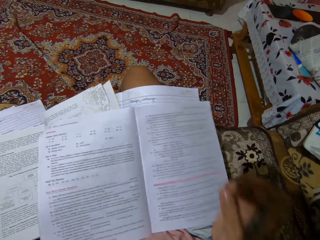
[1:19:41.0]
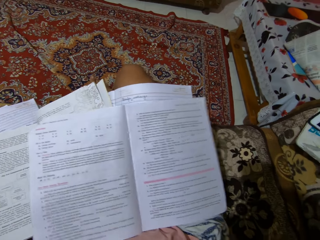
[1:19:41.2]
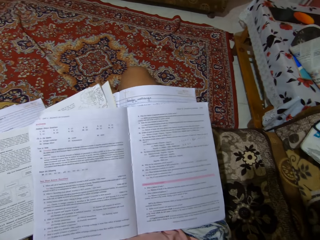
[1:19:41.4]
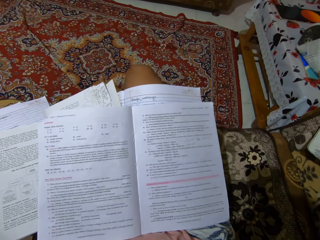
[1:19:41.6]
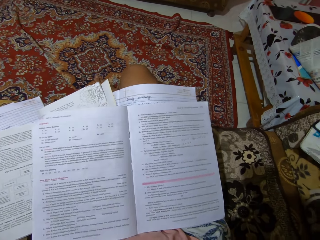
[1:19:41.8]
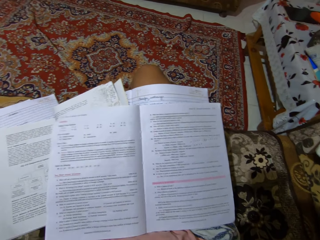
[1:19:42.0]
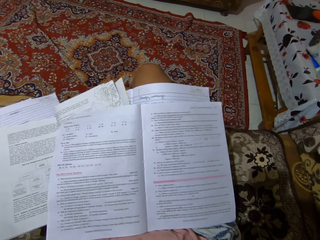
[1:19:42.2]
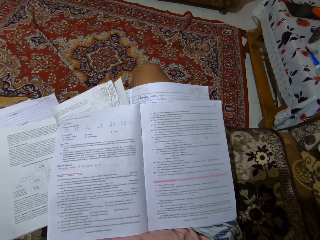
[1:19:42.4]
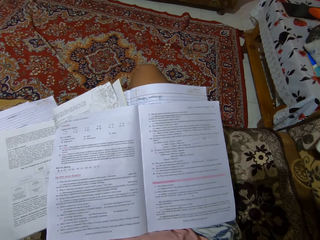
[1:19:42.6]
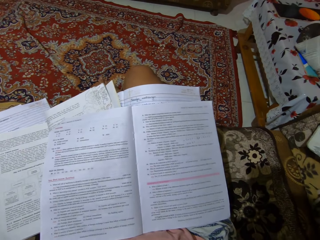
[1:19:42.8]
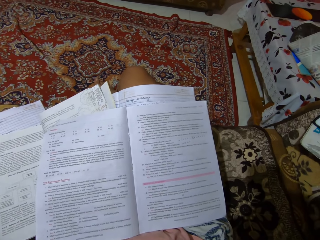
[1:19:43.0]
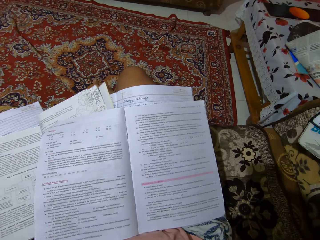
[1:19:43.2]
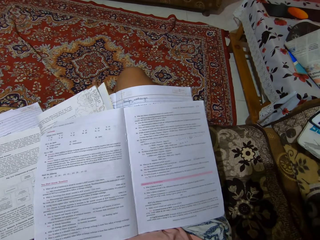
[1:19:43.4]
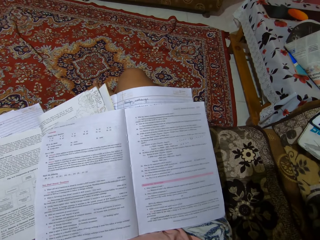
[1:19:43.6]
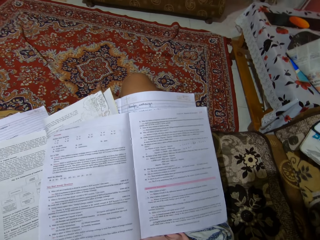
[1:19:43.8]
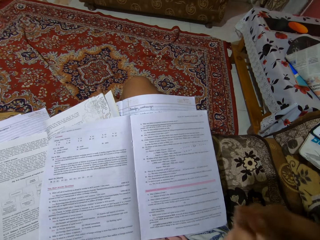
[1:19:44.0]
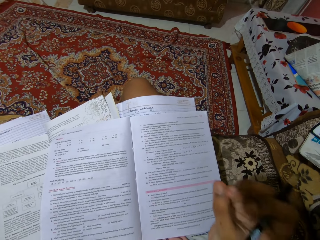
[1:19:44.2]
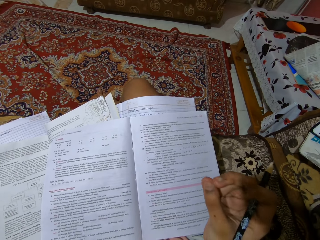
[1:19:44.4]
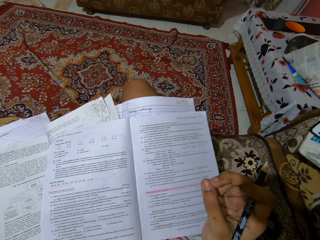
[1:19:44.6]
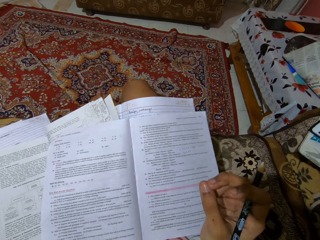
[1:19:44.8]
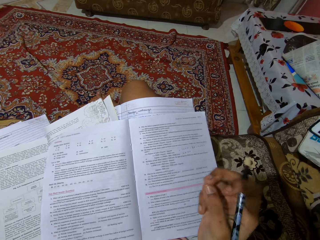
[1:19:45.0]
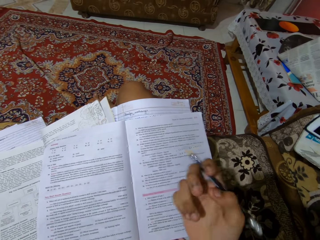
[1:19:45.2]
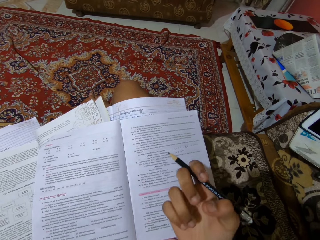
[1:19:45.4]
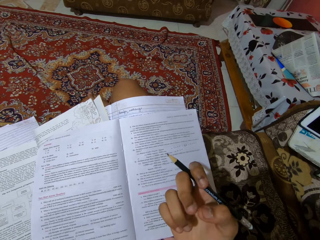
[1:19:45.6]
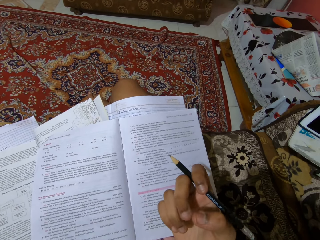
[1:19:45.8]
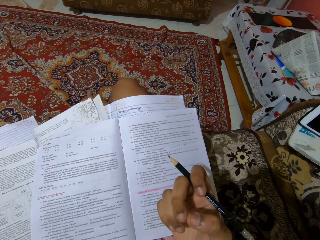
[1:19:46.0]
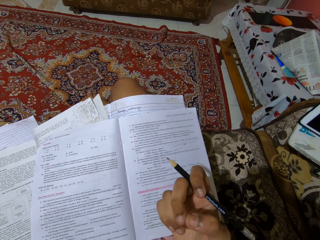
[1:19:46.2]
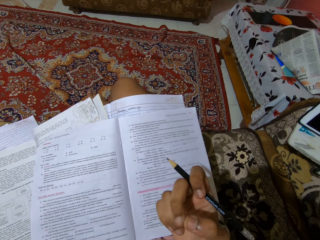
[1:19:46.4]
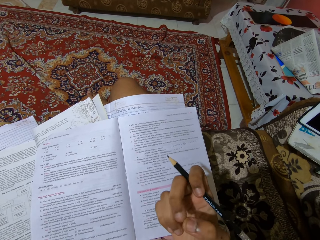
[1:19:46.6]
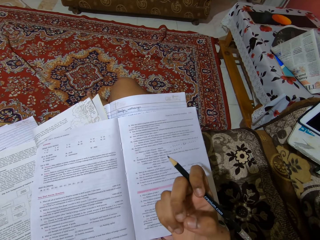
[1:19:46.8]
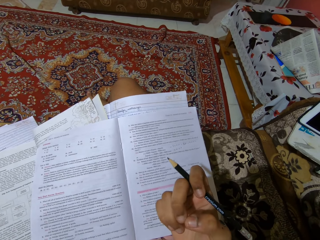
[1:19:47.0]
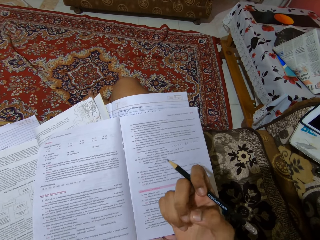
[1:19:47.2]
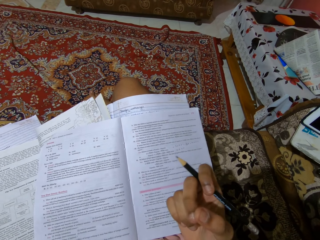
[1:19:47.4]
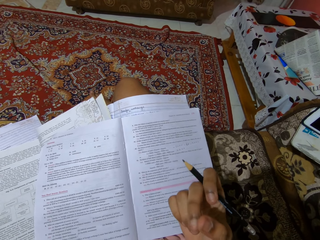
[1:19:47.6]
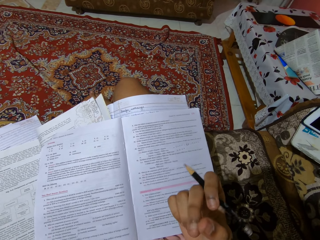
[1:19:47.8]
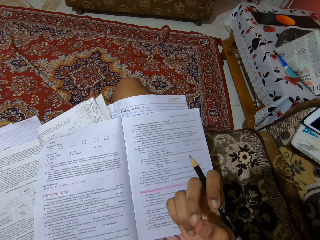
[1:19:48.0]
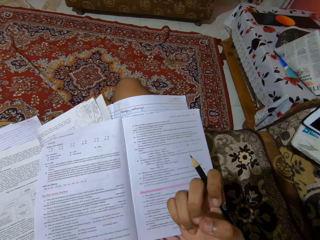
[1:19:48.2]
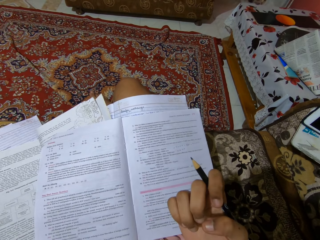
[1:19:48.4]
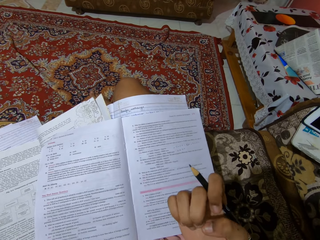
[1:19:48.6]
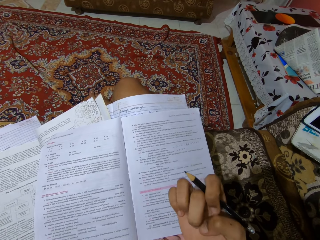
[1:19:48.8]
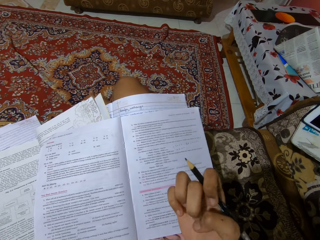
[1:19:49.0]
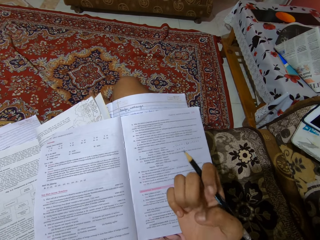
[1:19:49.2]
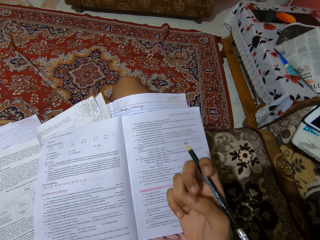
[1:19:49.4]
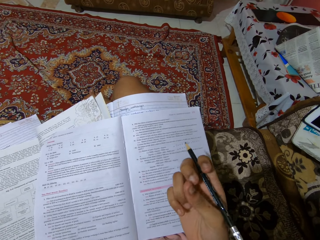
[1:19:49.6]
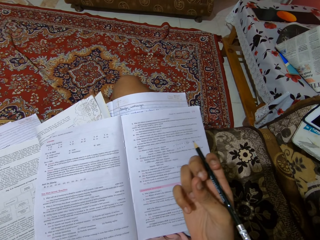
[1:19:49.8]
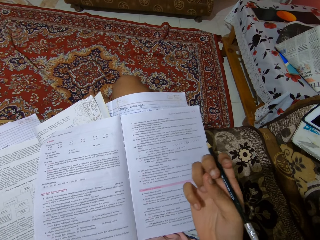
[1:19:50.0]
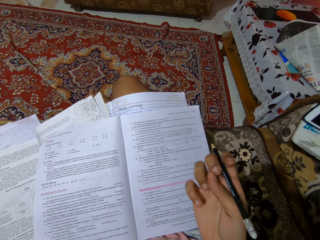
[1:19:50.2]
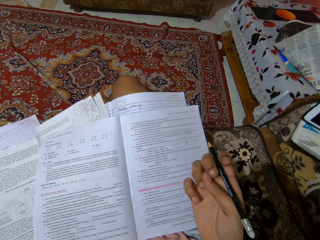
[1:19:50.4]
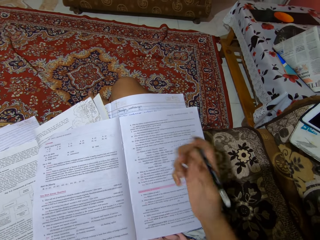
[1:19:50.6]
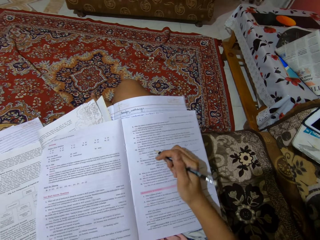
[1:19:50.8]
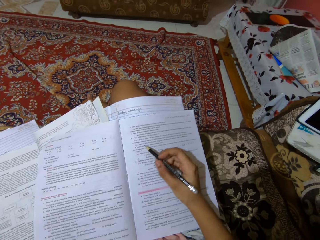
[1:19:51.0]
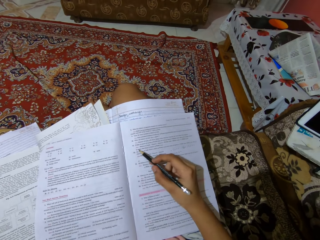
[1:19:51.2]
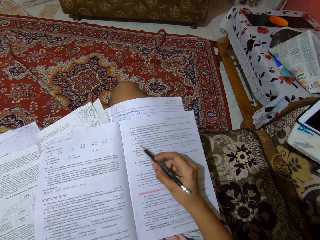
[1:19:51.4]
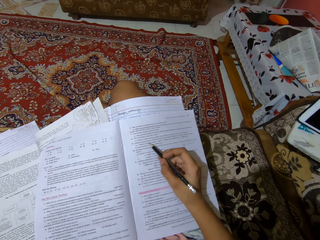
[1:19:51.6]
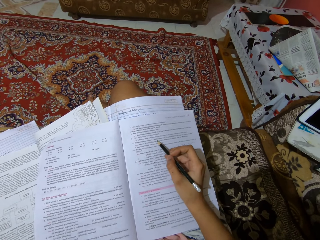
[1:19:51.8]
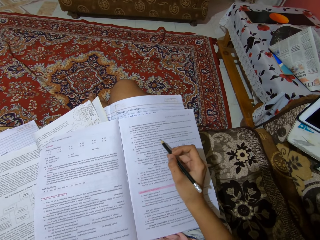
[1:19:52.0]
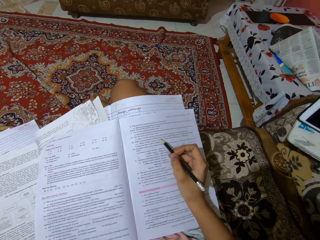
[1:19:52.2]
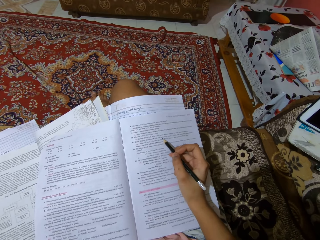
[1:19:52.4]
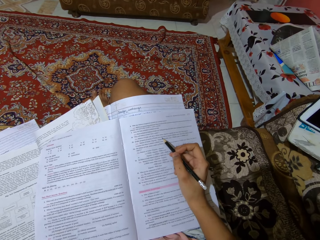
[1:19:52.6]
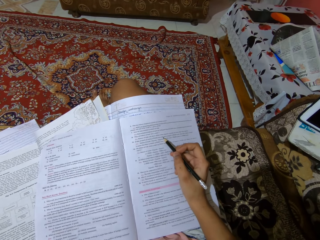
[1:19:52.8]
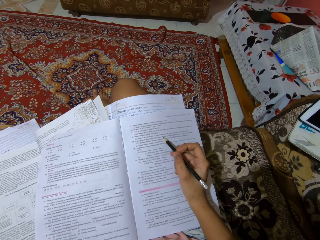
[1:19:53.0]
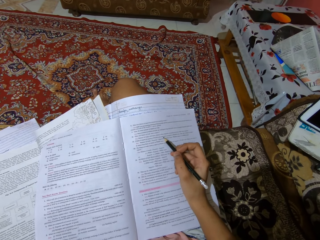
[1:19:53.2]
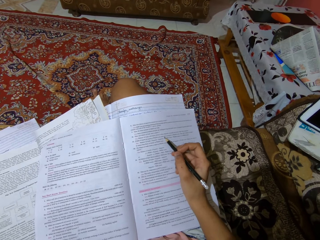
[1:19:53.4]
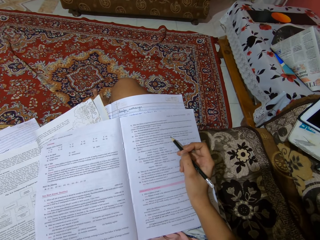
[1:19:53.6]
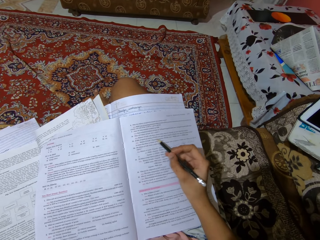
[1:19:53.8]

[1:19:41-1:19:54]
The camera wearer reads the question.

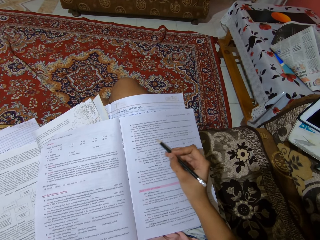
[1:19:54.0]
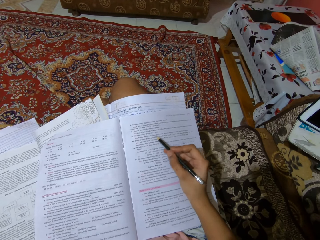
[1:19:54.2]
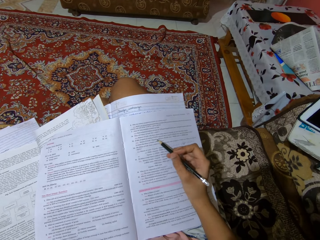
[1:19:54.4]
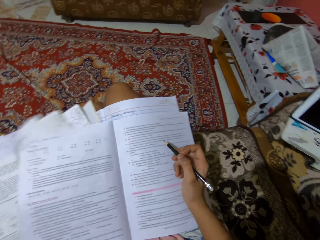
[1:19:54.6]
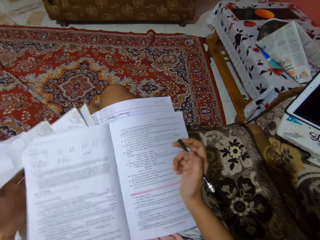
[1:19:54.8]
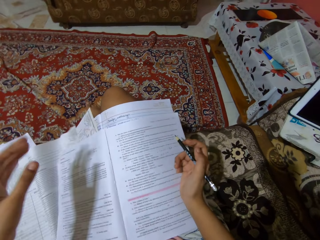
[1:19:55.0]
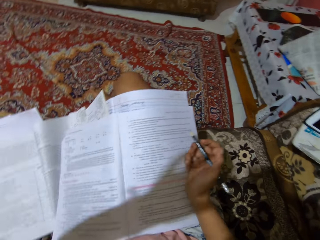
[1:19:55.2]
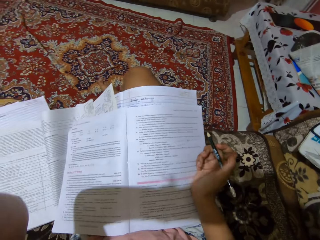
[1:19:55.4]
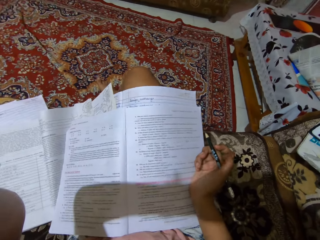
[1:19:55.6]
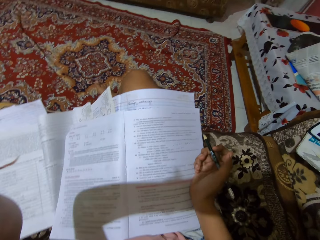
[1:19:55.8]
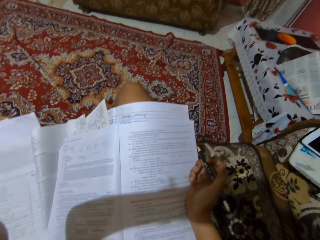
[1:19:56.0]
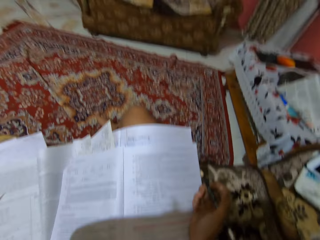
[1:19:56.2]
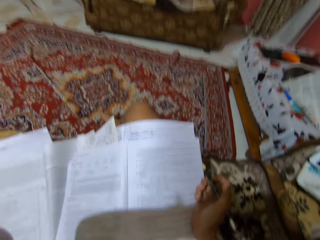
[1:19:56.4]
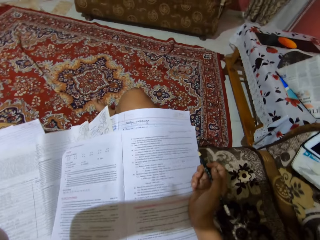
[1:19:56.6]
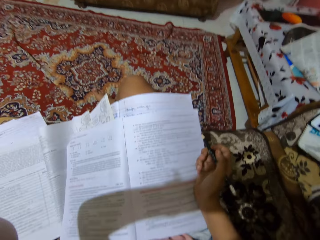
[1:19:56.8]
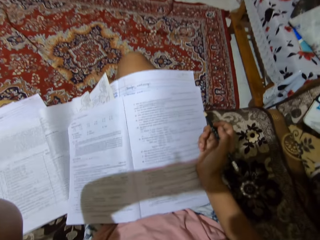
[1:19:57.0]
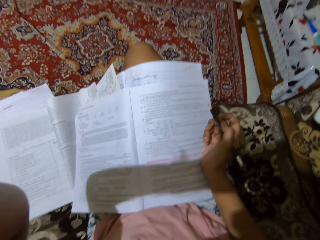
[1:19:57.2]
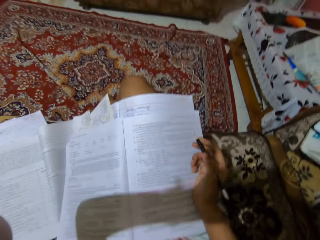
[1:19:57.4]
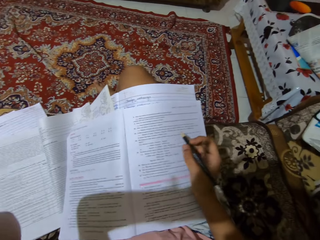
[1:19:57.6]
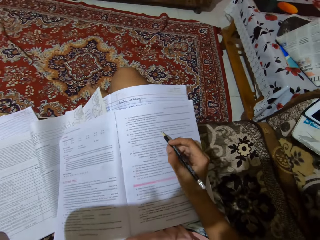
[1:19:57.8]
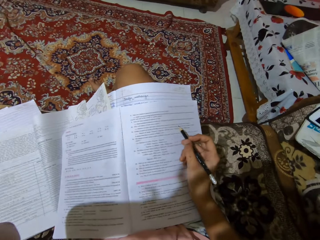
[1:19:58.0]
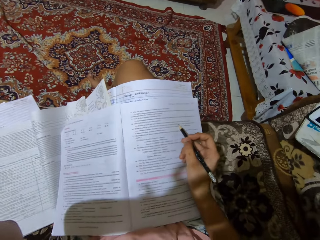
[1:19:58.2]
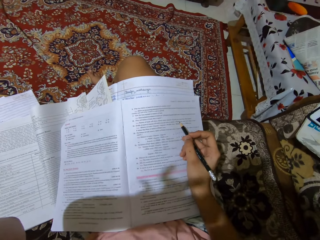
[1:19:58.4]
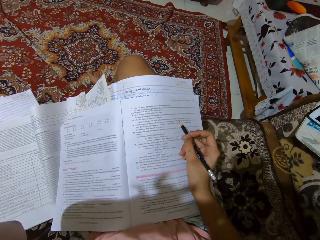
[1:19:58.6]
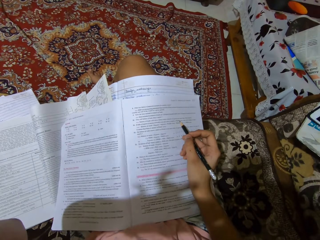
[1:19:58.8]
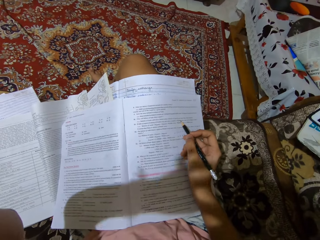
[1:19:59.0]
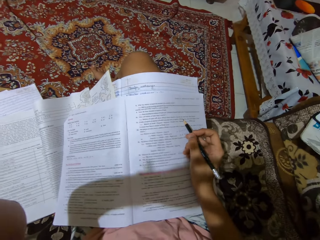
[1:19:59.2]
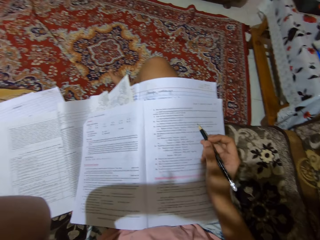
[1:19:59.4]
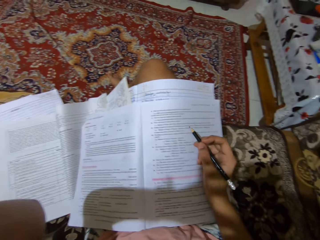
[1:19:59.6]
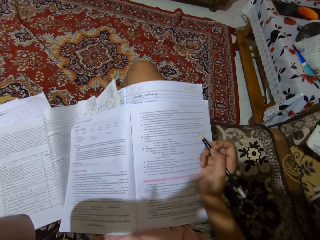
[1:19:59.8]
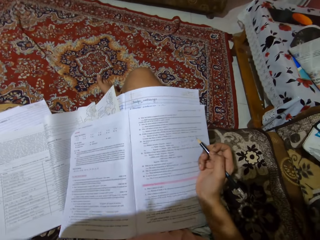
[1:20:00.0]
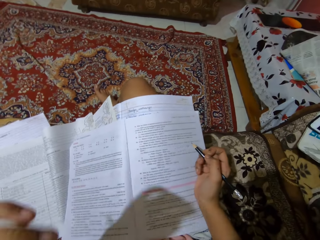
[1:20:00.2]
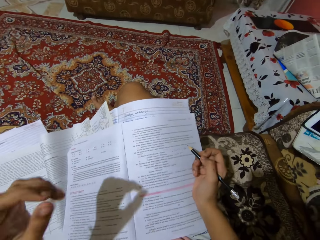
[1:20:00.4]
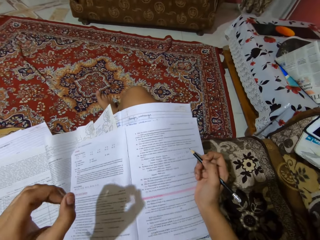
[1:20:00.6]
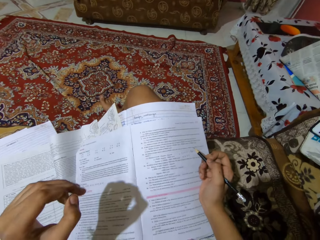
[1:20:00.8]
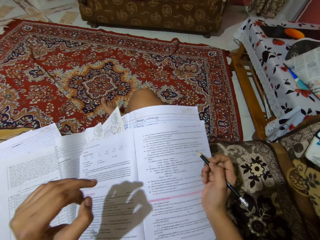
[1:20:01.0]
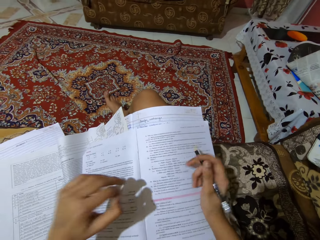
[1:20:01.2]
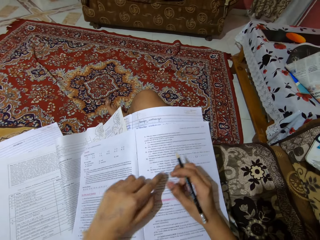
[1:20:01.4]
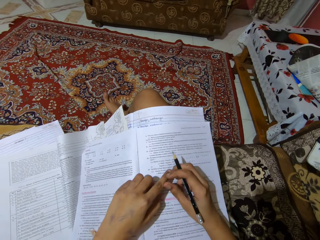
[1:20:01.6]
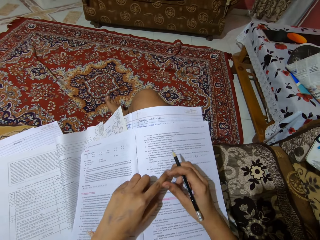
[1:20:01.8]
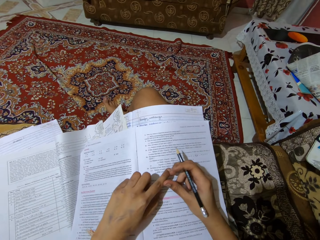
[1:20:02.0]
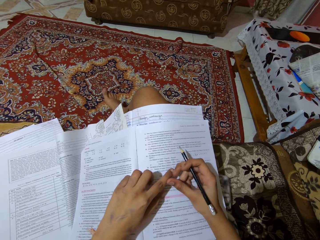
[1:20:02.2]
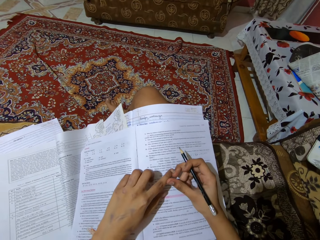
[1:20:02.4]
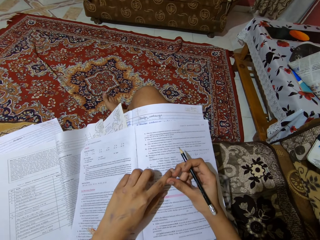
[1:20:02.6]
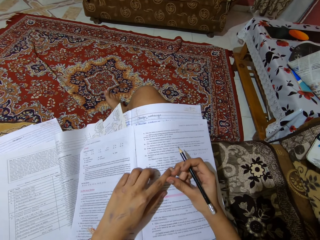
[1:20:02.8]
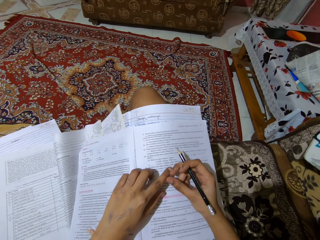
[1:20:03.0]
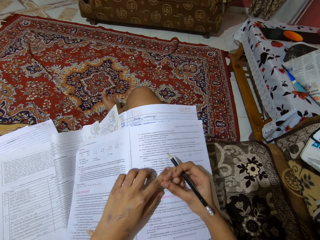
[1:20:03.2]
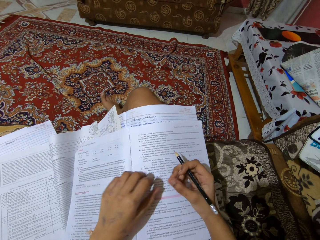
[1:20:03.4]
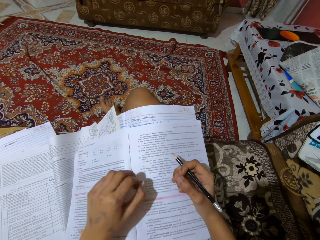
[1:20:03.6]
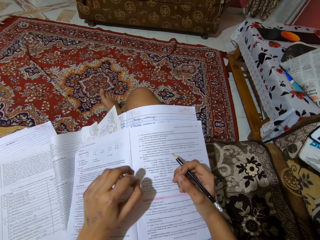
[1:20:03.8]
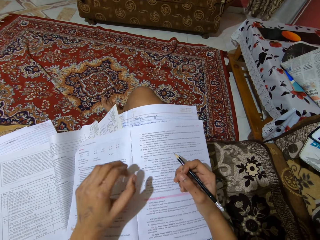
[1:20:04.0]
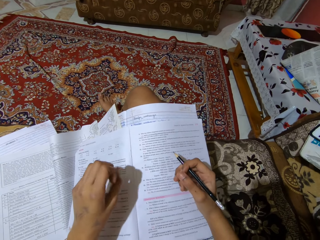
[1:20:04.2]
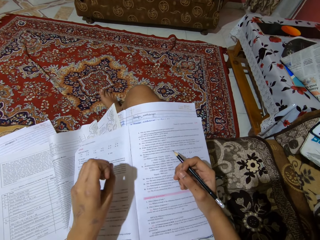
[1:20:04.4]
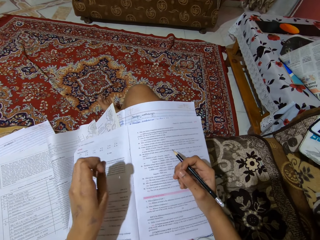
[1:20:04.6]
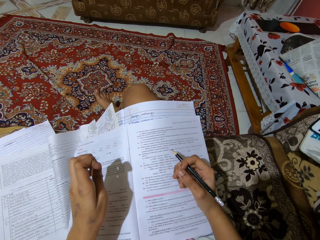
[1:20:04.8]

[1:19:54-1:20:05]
The camera wearer lifts the hand. She touches her face. She drops the hands.
